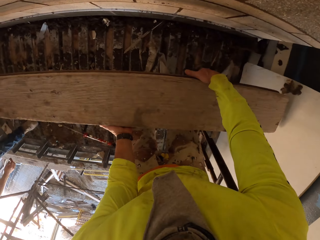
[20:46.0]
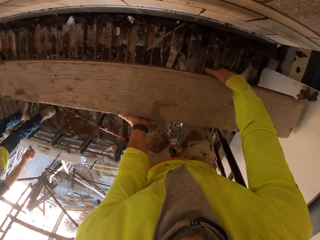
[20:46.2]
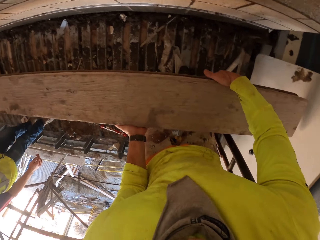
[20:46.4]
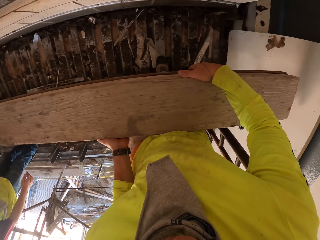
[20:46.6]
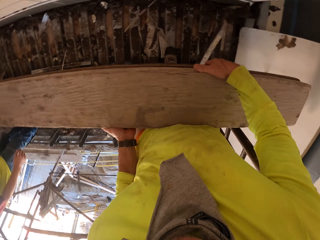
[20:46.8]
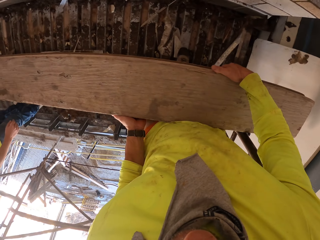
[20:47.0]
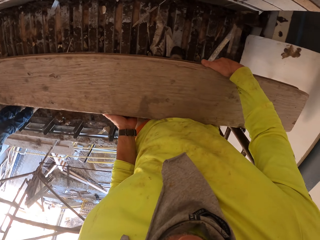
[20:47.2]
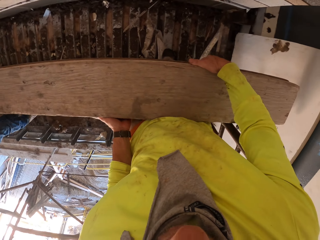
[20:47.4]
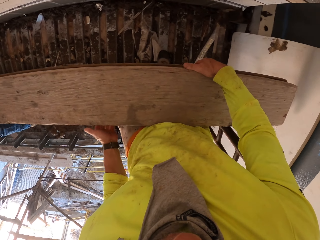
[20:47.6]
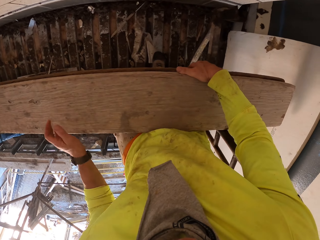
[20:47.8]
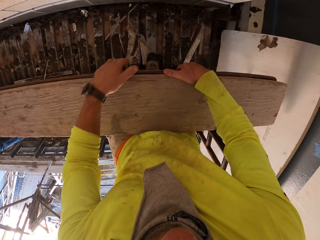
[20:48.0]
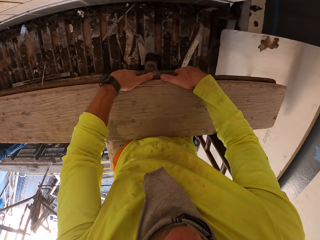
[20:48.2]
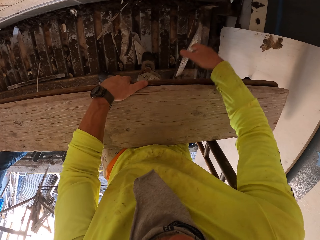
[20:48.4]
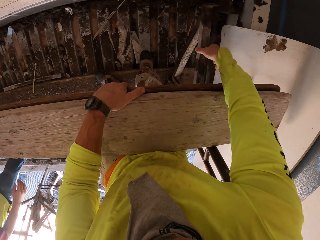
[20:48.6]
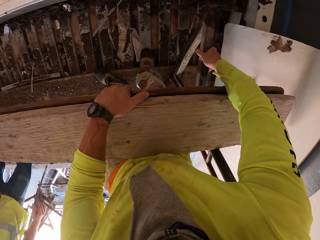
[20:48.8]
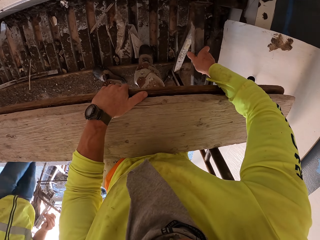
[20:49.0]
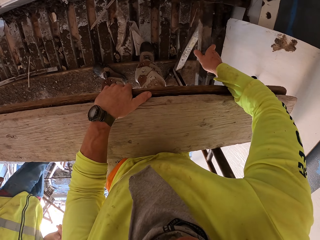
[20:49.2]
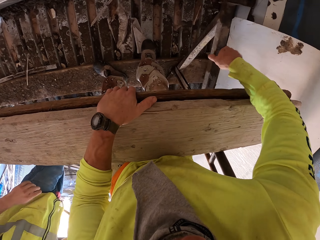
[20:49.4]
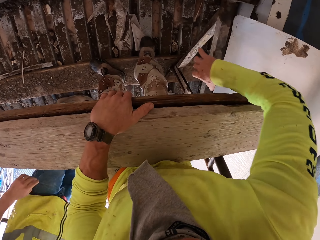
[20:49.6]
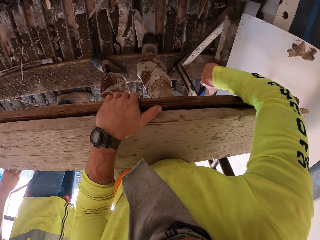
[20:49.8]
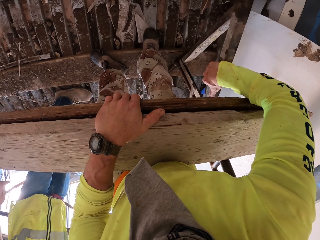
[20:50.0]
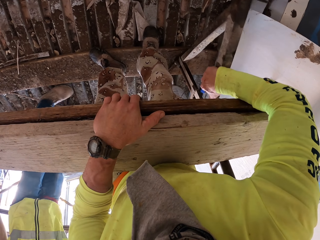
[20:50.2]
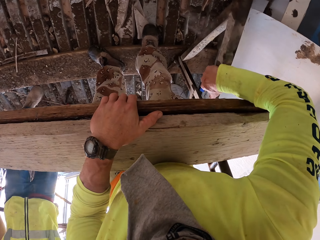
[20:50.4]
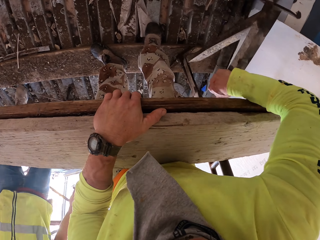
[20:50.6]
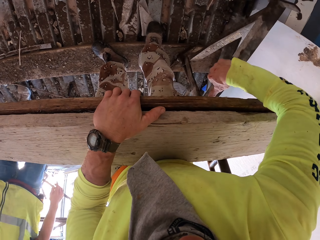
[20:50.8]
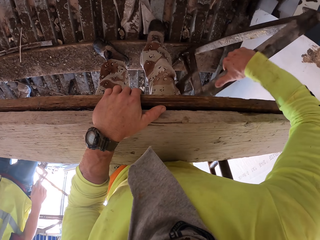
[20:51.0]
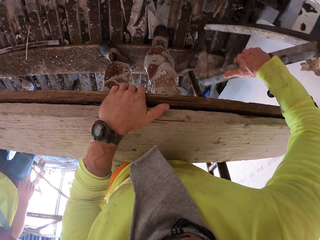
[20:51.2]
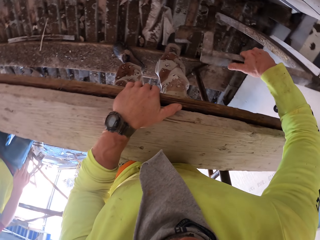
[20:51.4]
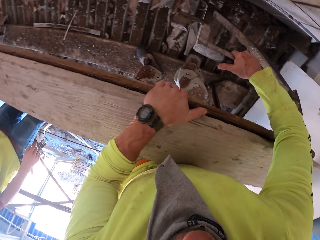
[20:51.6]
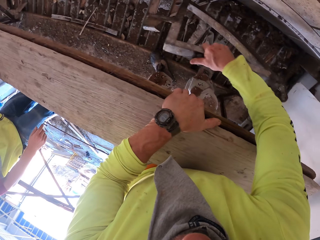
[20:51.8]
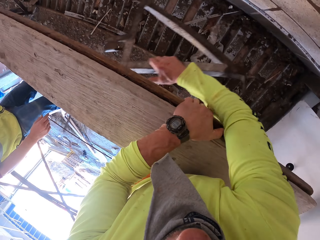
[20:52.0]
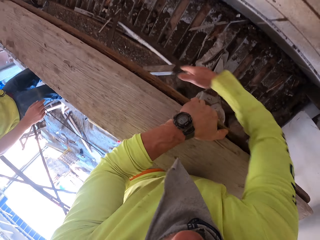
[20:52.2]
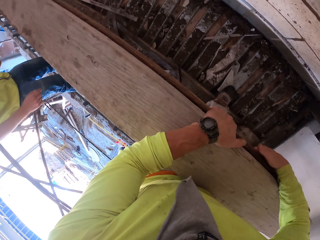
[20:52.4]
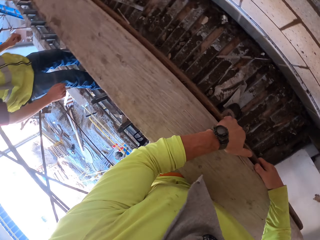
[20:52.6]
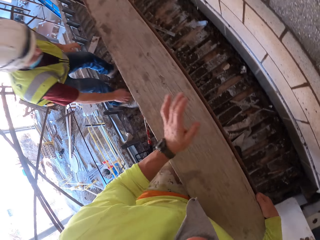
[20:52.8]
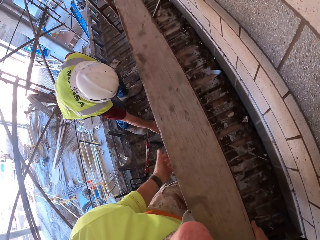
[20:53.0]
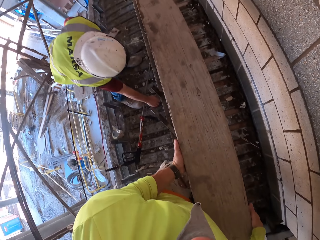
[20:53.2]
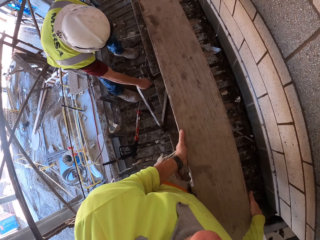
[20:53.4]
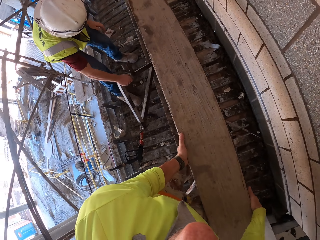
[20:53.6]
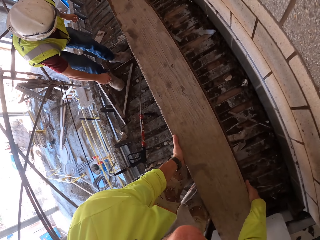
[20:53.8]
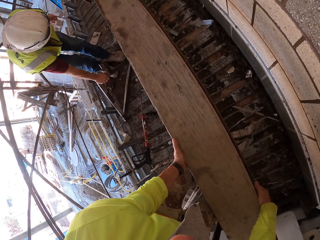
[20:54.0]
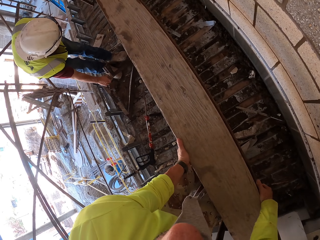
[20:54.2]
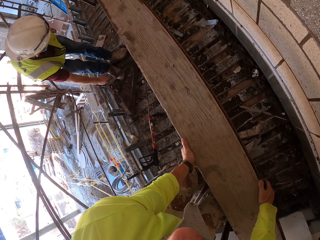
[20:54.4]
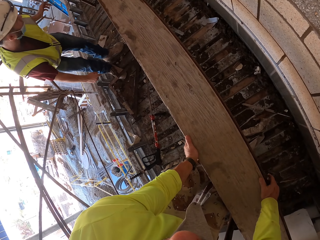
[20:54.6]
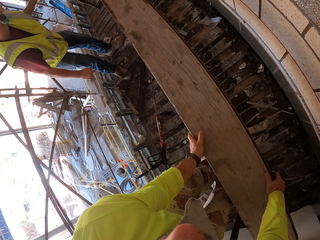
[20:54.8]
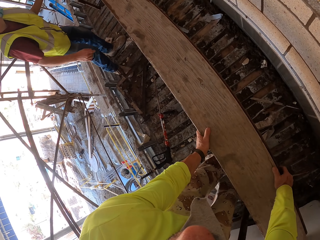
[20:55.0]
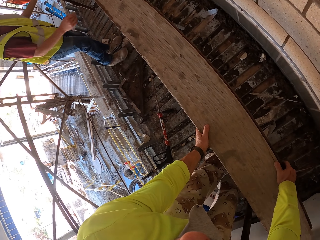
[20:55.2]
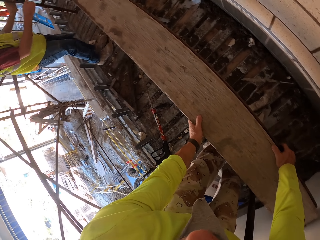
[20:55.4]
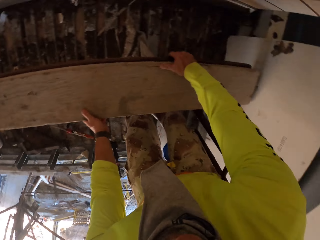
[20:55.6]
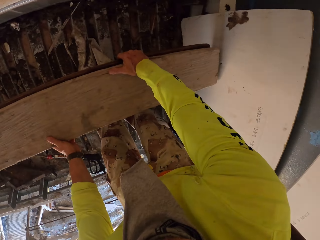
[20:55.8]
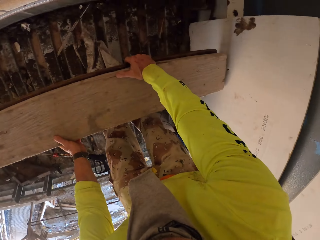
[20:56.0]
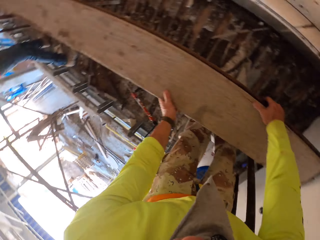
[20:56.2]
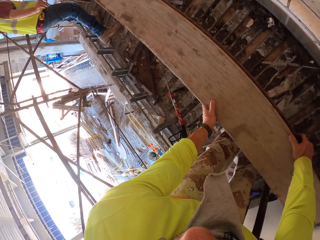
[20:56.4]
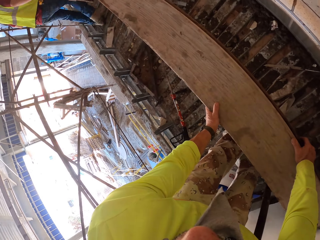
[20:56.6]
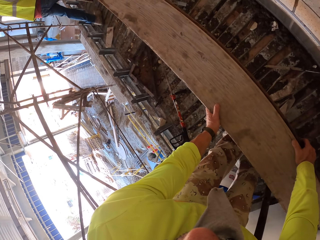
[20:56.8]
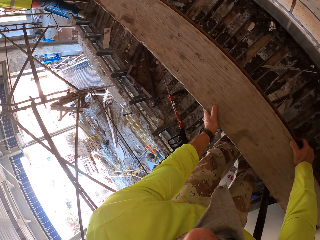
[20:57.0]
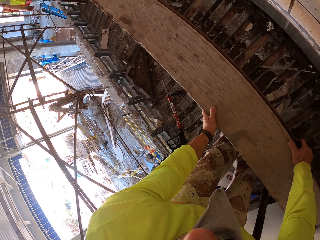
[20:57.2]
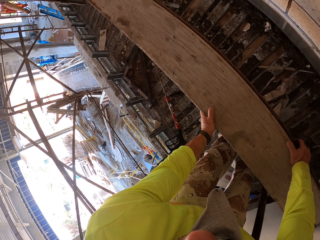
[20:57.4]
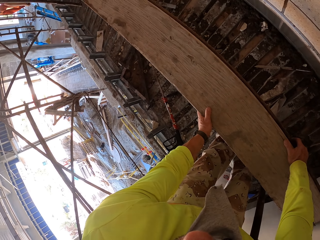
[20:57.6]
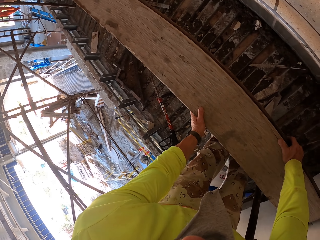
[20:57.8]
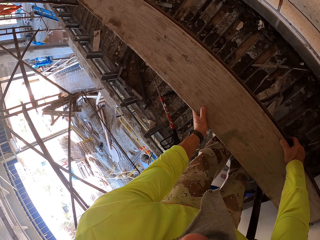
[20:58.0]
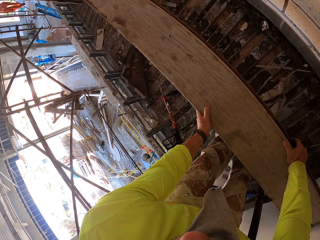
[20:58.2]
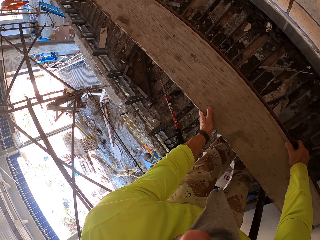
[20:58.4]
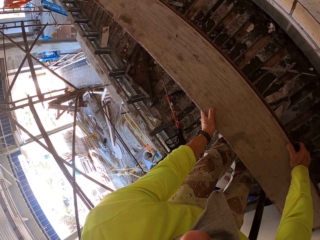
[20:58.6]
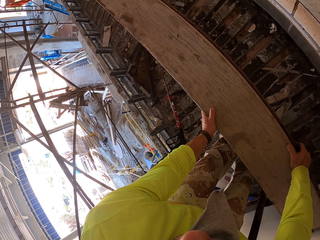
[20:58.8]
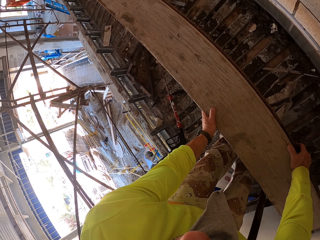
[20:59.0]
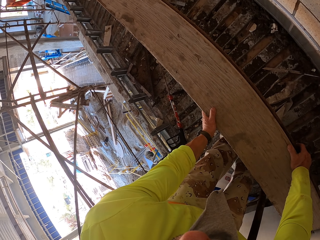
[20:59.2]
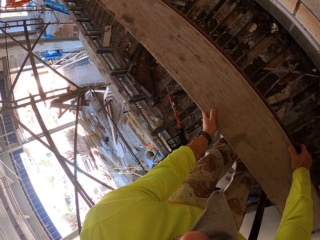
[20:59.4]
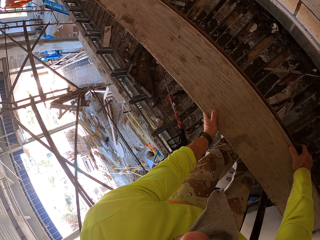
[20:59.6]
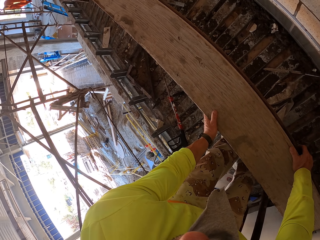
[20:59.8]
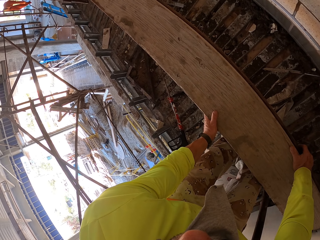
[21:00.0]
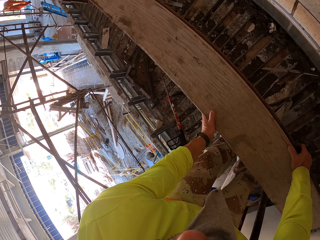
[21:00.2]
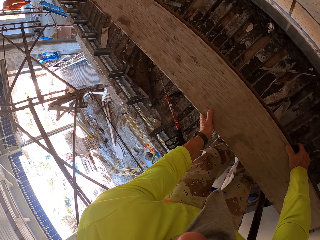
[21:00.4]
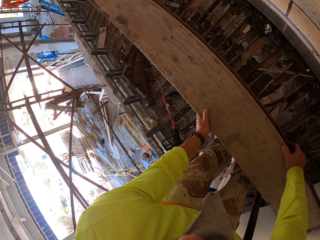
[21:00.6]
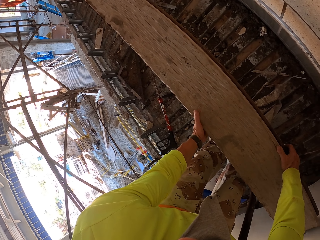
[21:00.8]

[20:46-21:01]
The camera wearer holds a wood bar. They lift a piece of wood. A man walks around. The camera wearer removes a shelf bracket. They hold a metal bar. They throw the shelf bracket on the floor. The man bends down and holds a metal bar. The camera wearer holds a metal bar. They turn to the side. They look around. They hold a wood bar.

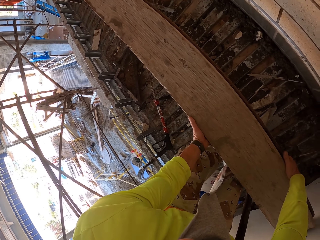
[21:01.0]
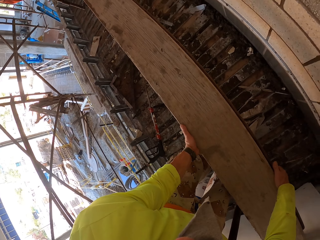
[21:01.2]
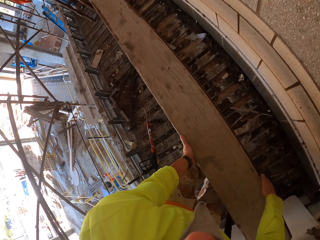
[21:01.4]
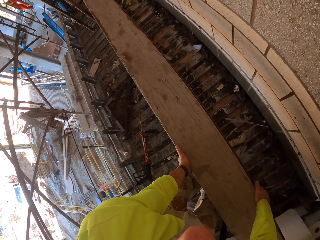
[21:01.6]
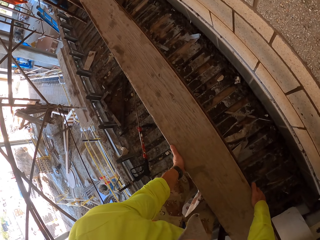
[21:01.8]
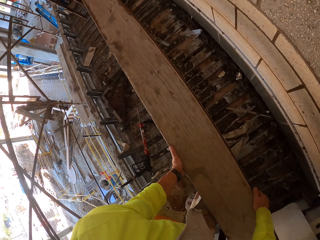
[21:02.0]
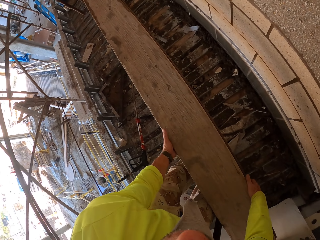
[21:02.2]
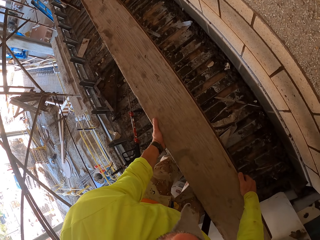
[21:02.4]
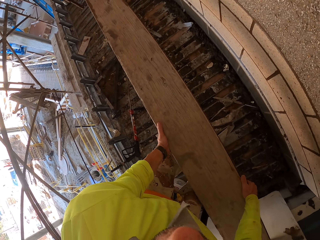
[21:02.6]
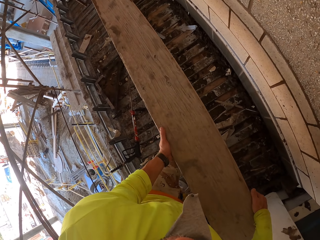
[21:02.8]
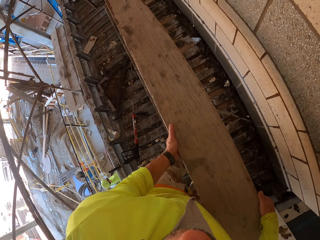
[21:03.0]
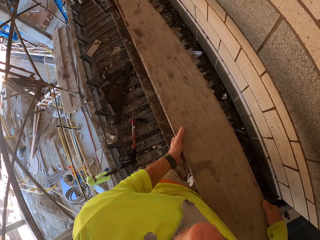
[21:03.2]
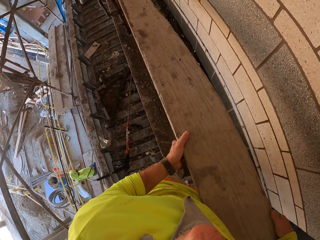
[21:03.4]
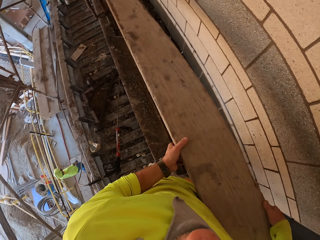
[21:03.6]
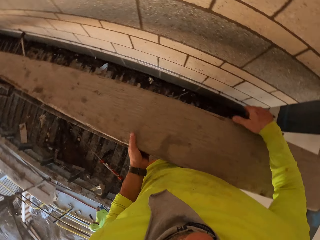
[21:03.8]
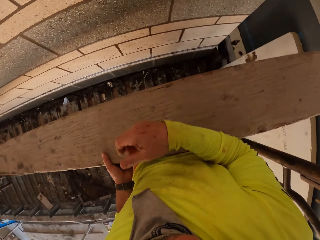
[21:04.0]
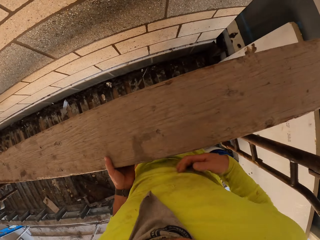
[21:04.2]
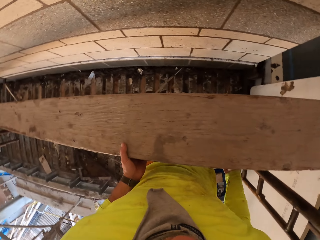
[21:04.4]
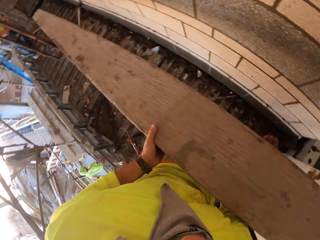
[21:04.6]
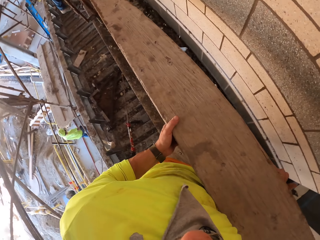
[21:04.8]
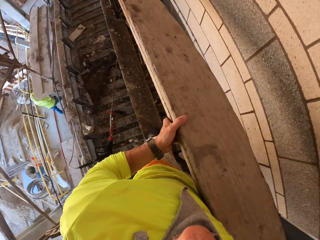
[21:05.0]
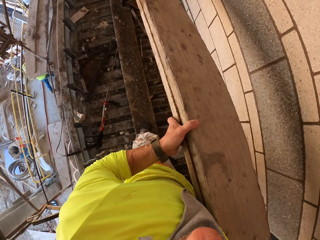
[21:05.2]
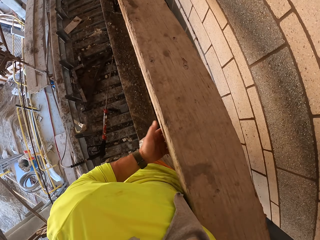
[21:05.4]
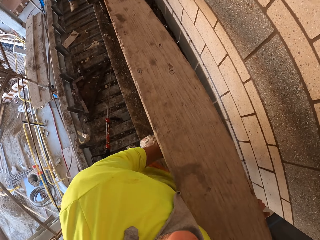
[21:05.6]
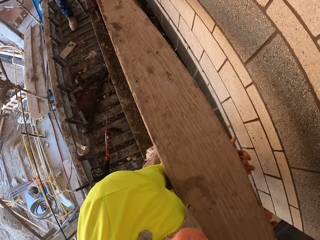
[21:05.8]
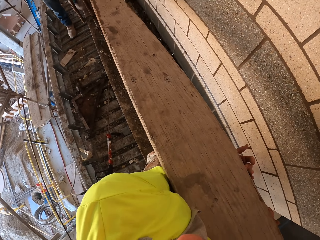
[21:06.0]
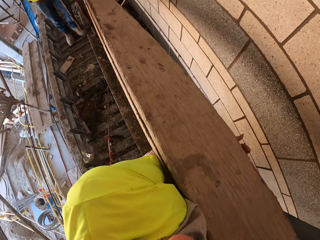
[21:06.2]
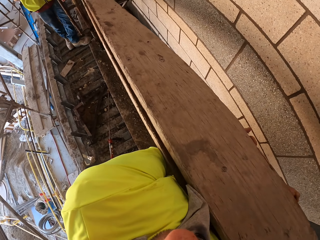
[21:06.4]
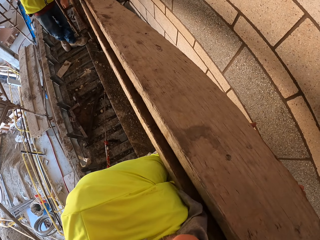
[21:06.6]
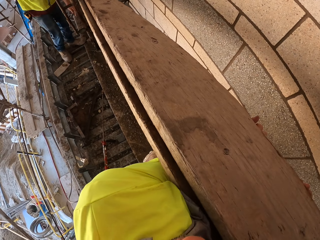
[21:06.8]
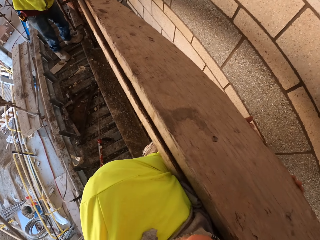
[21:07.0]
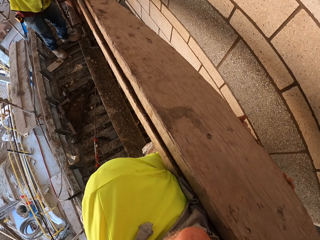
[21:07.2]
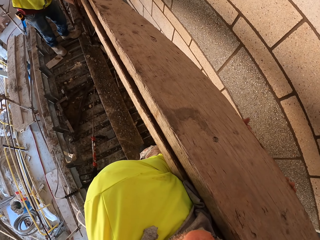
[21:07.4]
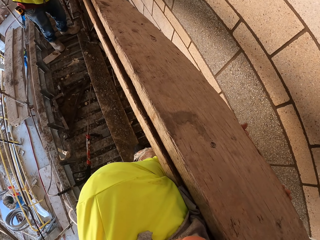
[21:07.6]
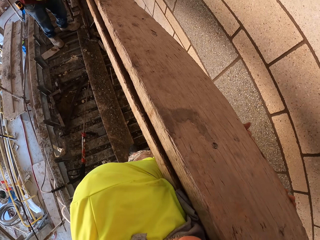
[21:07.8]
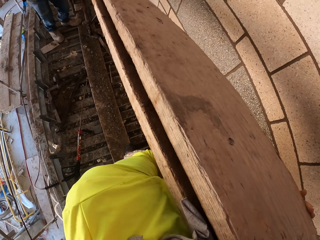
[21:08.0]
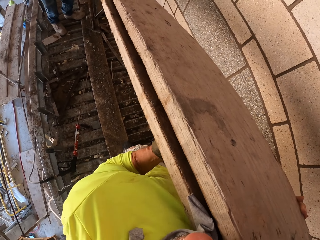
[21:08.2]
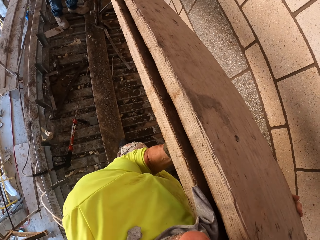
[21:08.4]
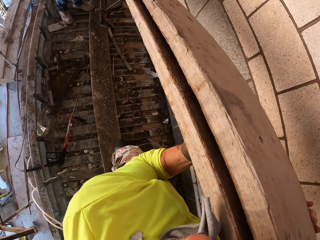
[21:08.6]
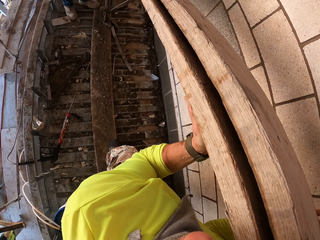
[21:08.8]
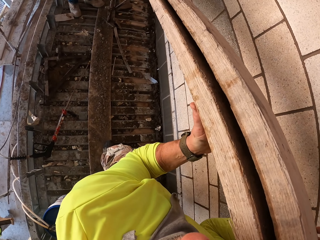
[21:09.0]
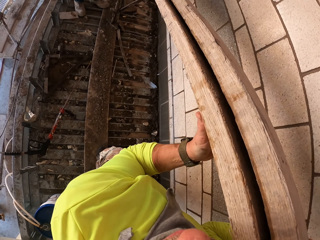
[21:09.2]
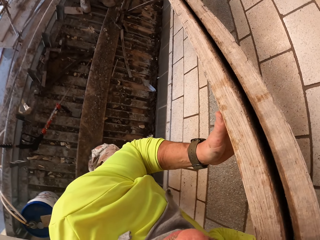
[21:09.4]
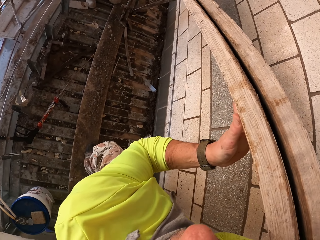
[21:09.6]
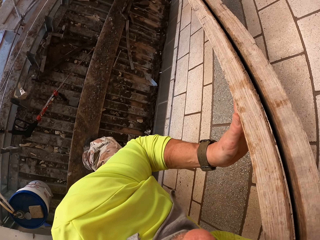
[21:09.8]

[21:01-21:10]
The camera wearer turns to the side. They hold a wooden bar. They turn to the side. They lift the piece of wood. They hold the wooden bar.
